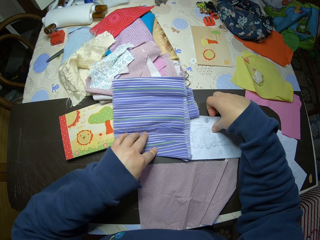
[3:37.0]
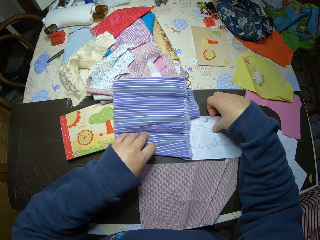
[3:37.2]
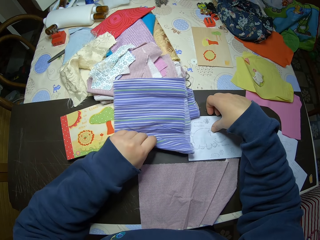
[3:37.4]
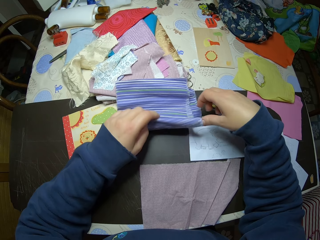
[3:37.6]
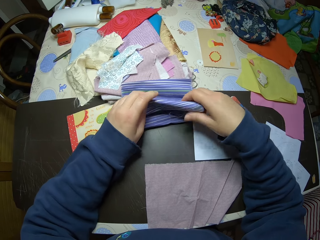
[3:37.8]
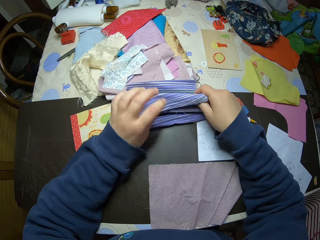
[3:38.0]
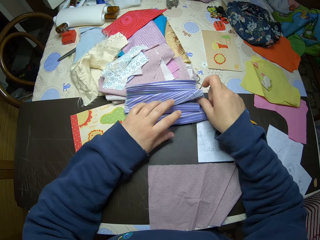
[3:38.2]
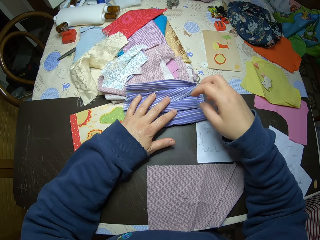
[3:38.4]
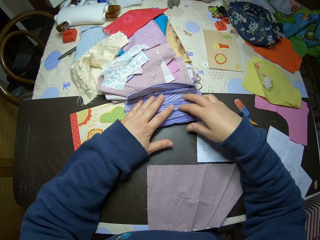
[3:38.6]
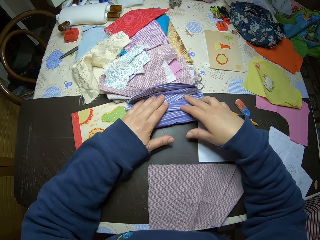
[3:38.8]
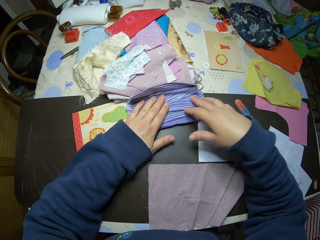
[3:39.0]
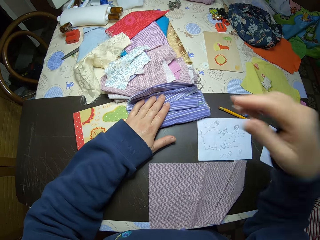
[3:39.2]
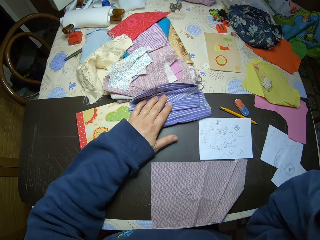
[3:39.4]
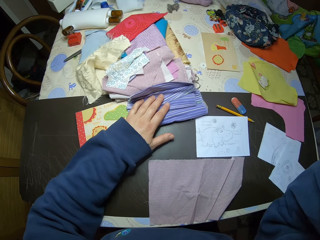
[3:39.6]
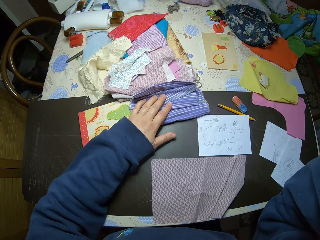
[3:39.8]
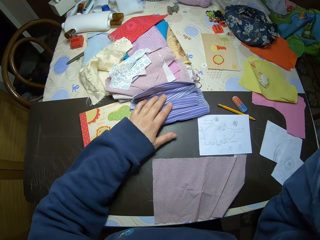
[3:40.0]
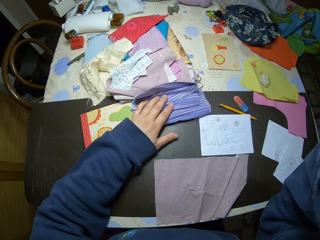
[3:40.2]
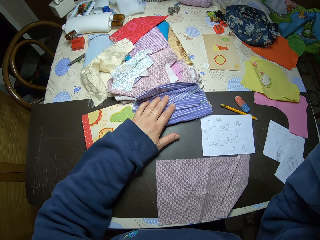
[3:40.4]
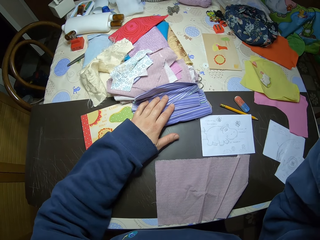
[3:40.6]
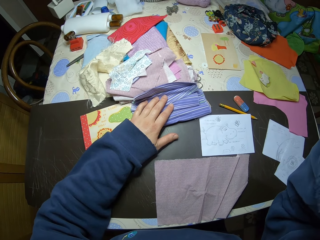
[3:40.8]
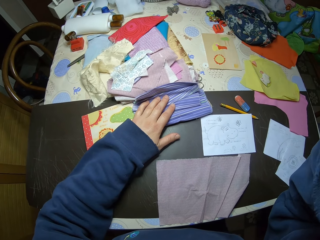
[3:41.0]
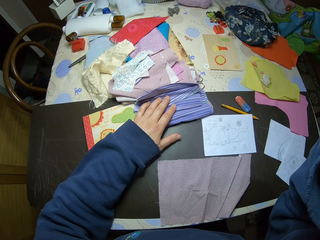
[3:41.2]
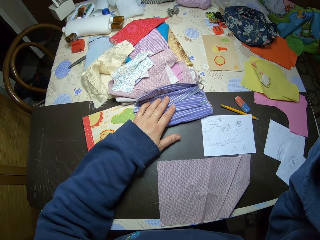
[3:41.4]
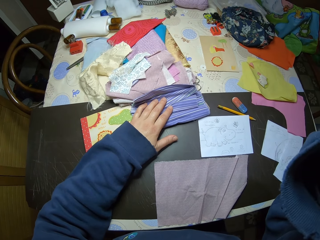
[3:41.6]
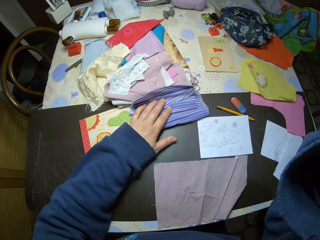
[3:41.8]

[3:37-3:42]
The camera wearer folds the pieces of cloth. She raises her right hand.
